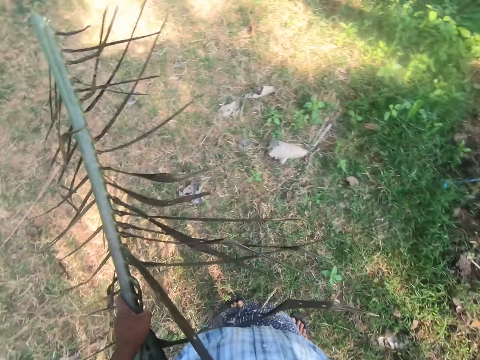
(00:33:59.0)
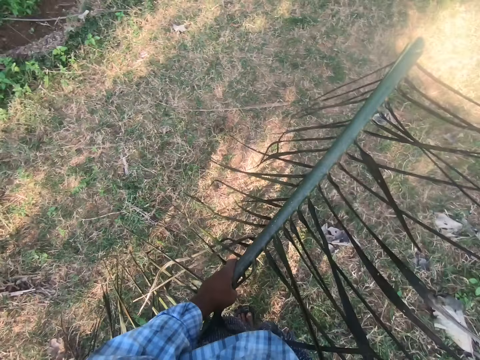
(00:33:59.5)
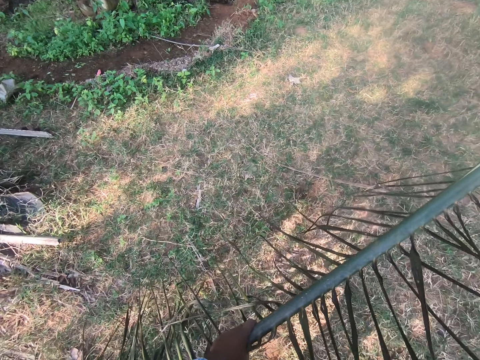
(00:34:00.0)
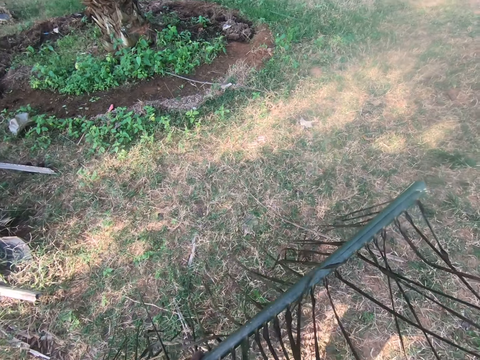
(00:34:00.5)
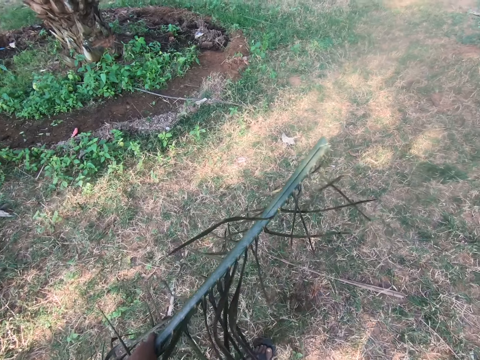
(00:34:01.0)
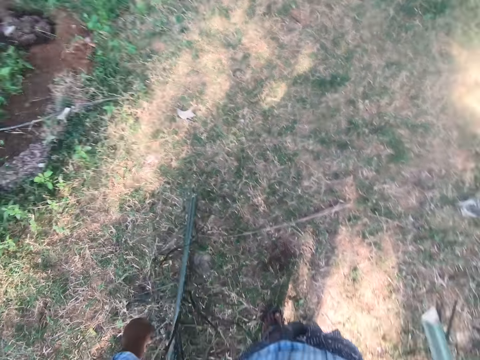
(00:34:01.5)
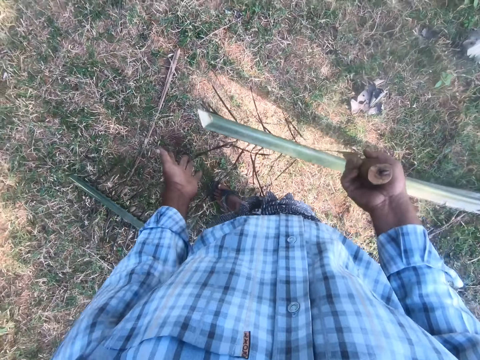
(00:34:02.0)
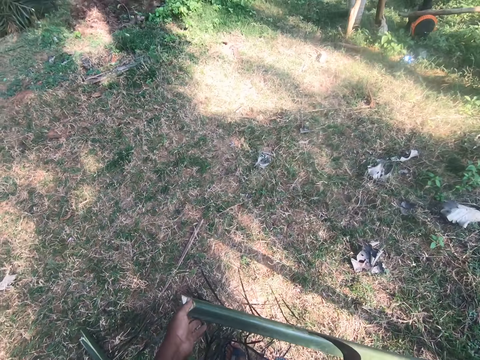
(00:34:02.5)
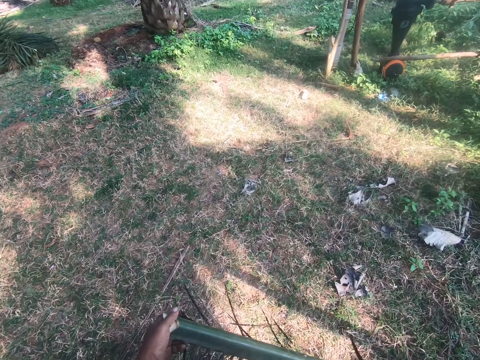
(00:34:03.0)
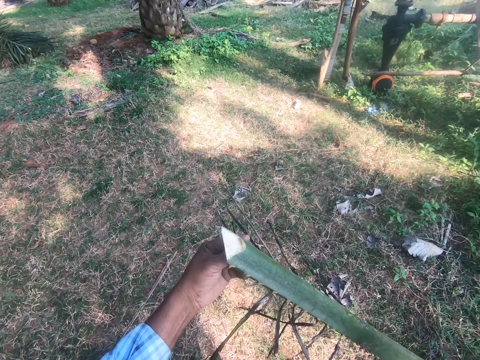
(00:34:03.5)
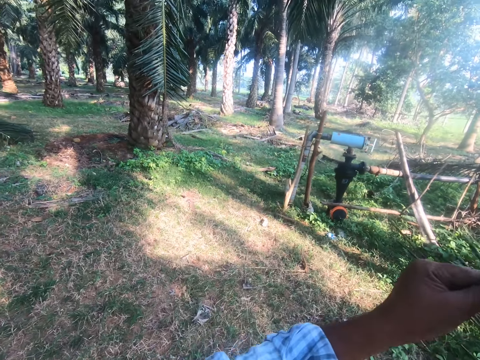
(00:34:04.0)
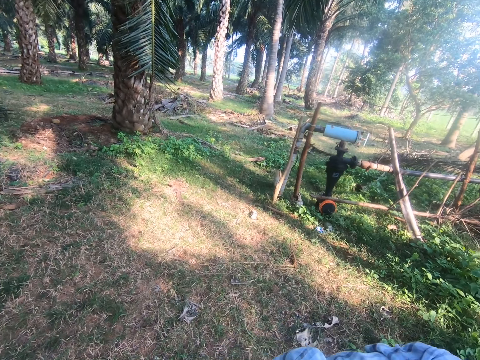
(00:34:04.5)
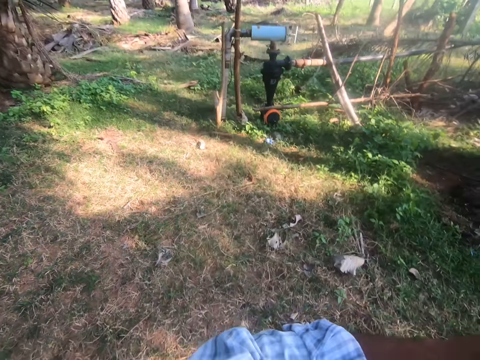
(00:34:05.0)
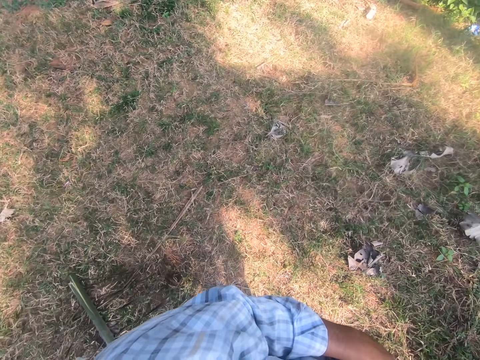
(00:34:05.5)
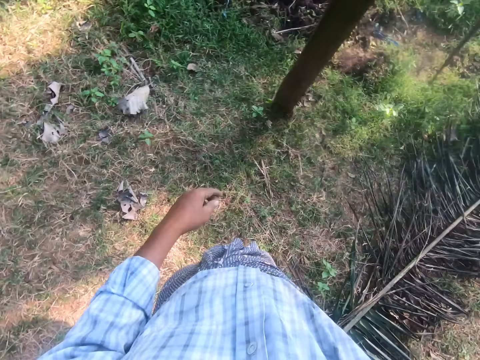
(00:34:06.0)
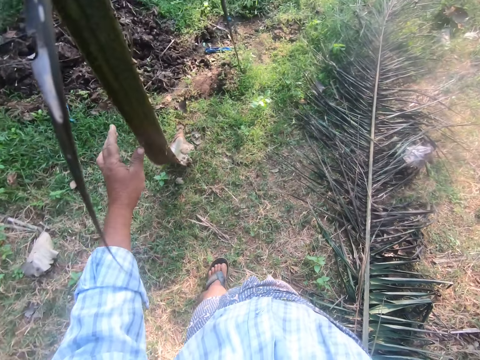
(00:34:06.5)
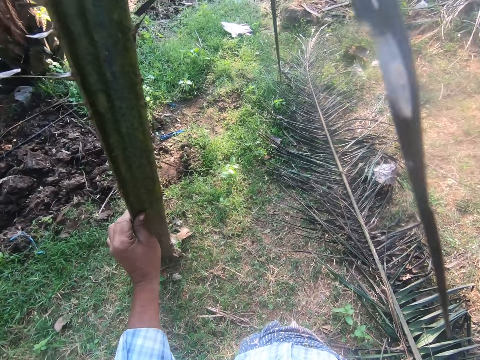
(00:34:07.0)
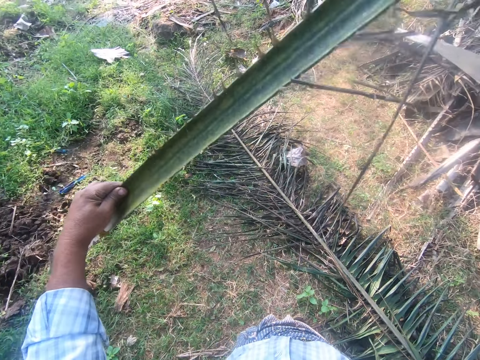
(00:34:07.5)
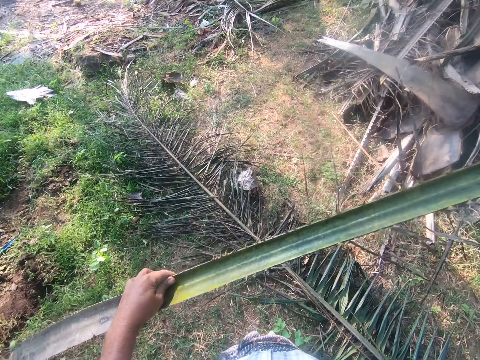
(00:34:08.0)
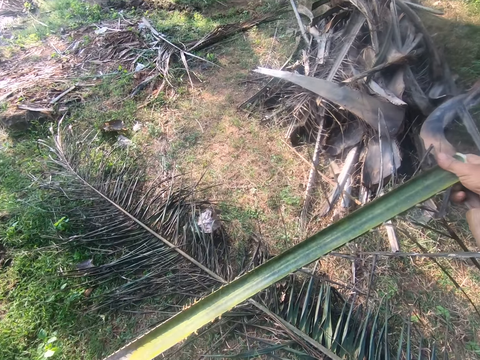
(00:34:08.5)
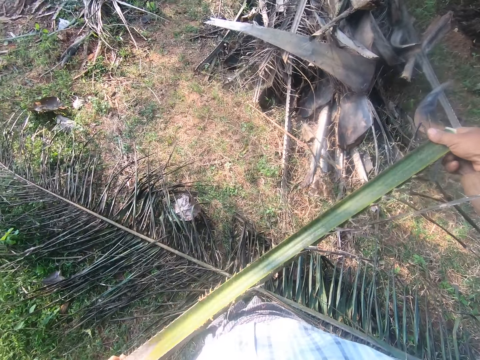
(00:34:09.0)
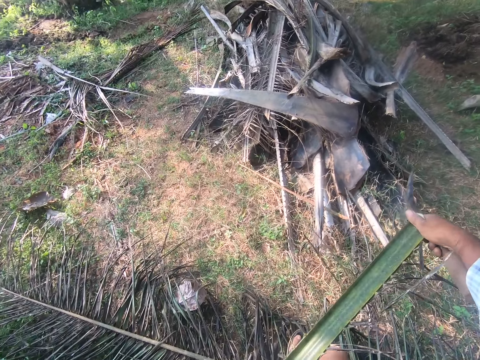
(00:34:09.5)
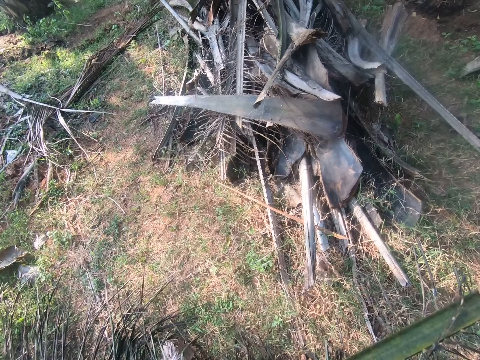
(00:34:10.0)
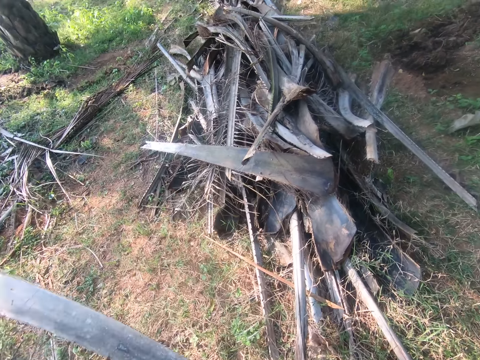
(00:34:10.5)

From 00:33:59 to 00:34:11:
The camera wearer walks away with both the palm frond and the rachis, and drops the palm frond on the ground. They turn the palm tree branch.

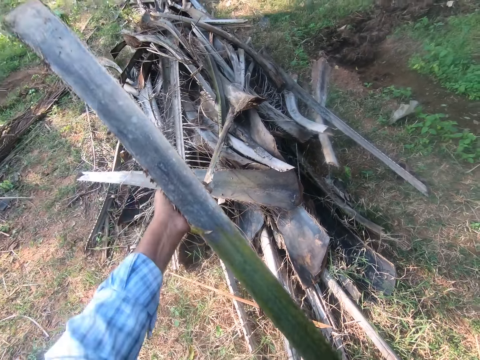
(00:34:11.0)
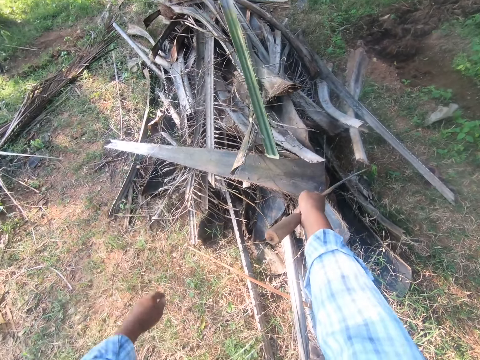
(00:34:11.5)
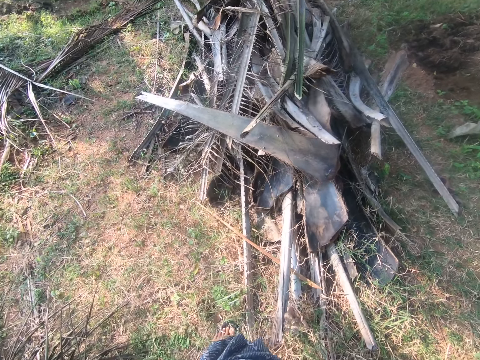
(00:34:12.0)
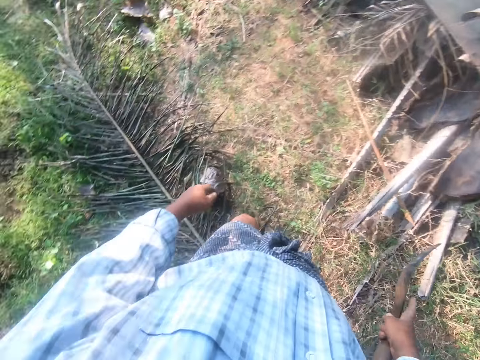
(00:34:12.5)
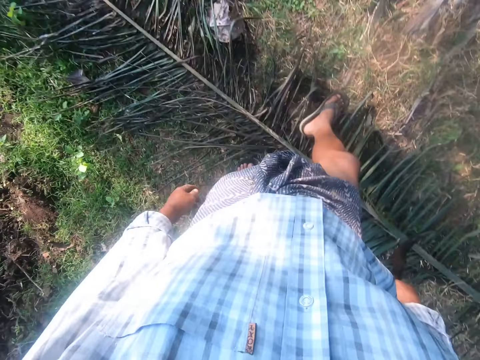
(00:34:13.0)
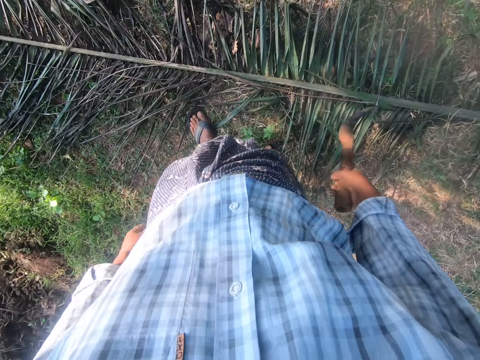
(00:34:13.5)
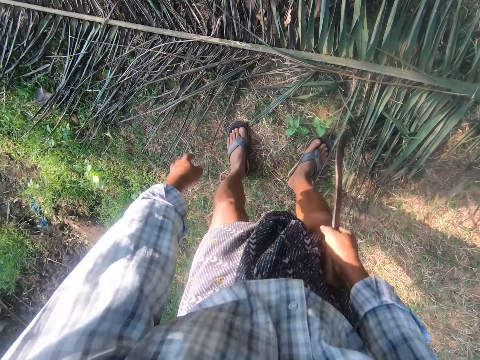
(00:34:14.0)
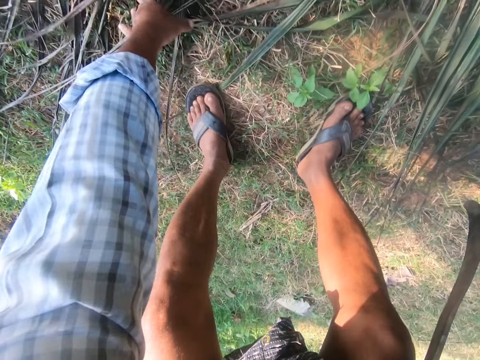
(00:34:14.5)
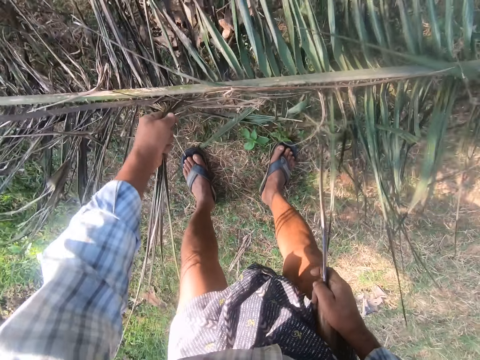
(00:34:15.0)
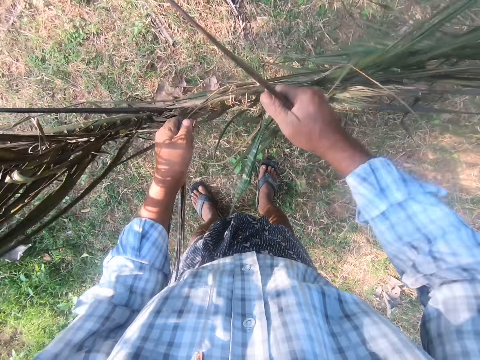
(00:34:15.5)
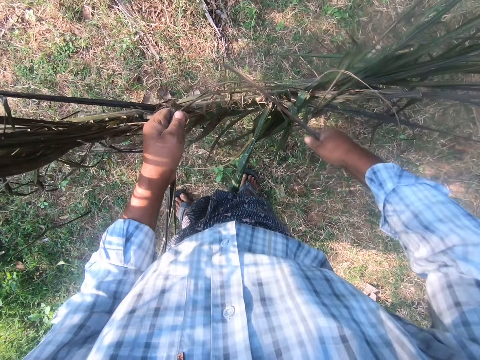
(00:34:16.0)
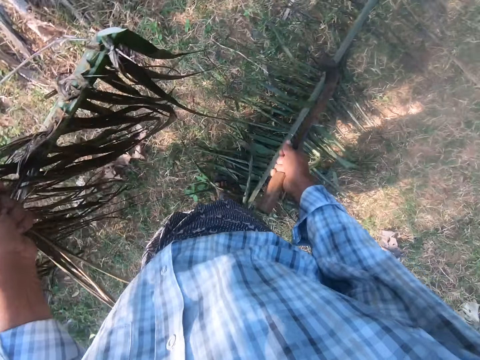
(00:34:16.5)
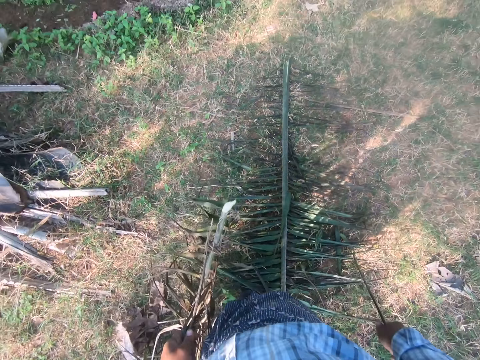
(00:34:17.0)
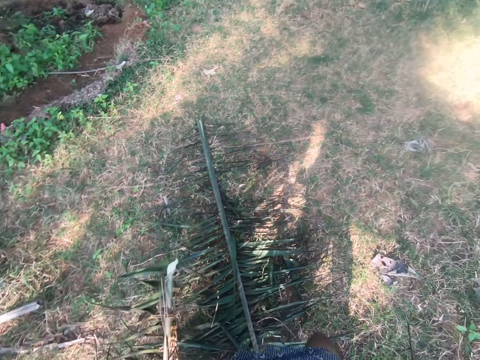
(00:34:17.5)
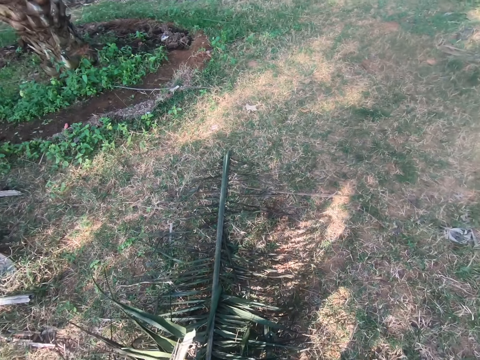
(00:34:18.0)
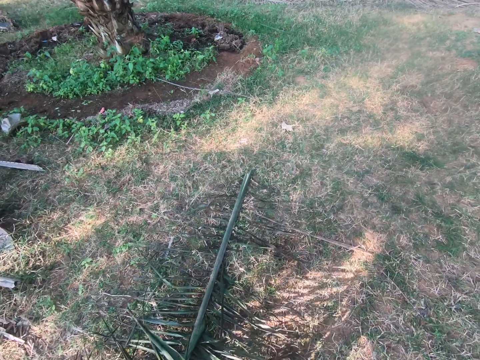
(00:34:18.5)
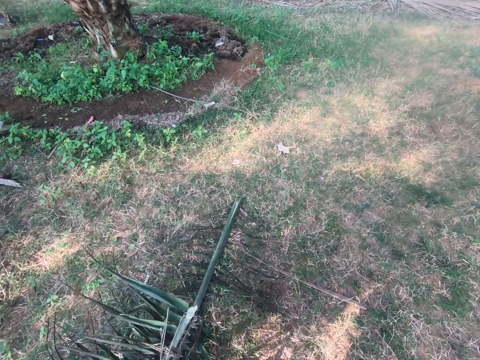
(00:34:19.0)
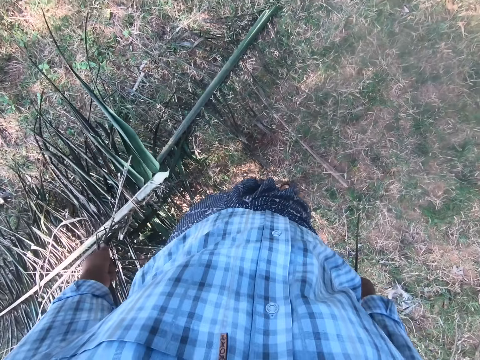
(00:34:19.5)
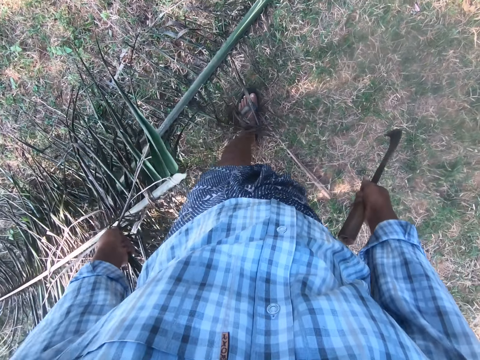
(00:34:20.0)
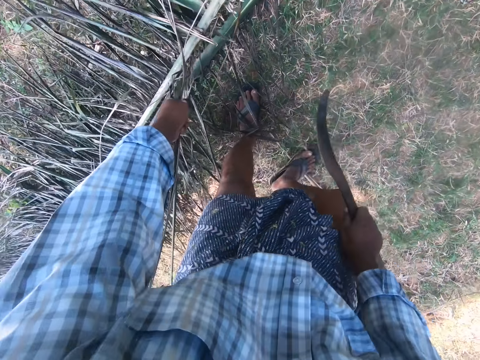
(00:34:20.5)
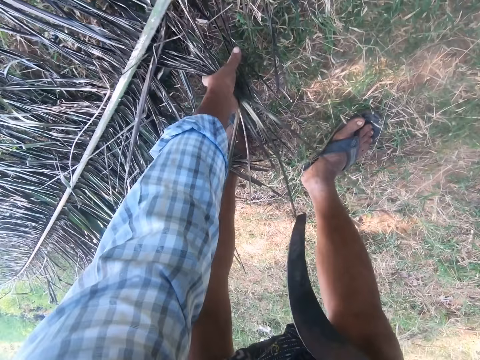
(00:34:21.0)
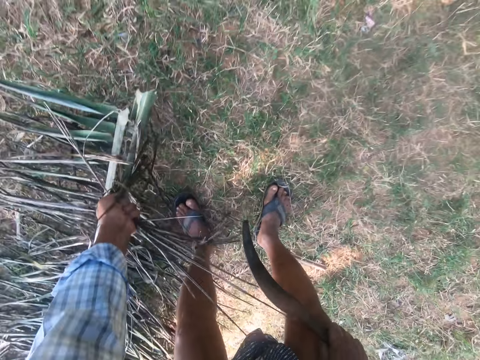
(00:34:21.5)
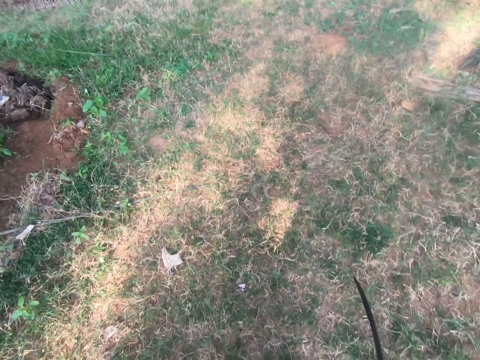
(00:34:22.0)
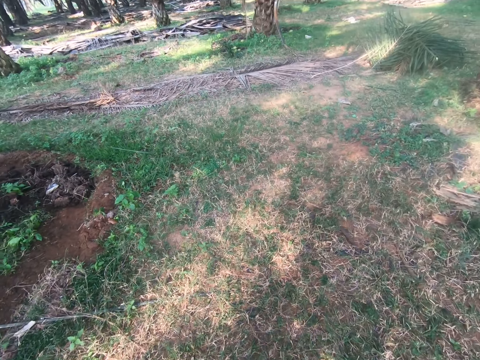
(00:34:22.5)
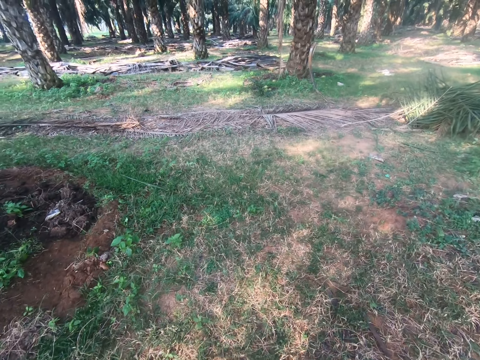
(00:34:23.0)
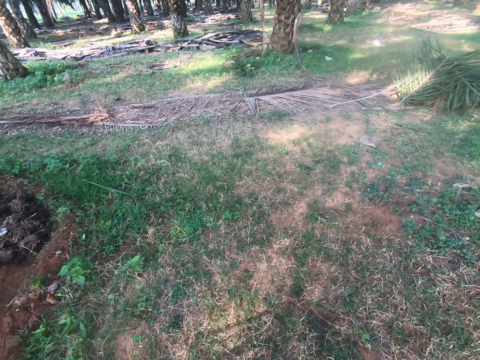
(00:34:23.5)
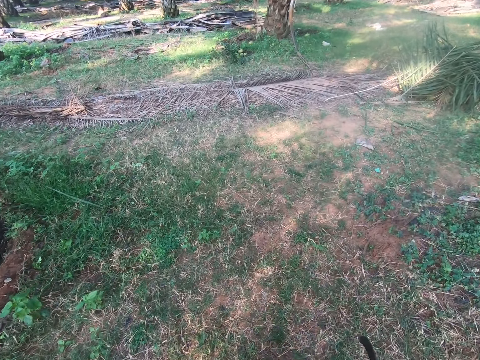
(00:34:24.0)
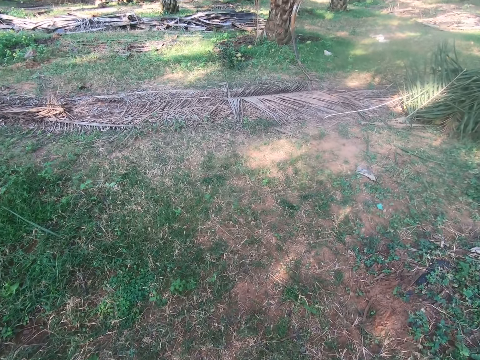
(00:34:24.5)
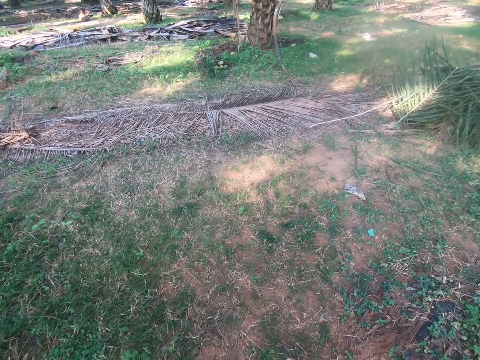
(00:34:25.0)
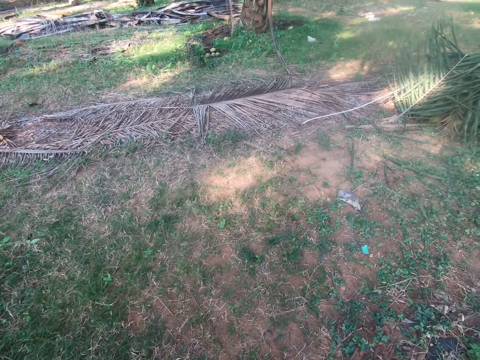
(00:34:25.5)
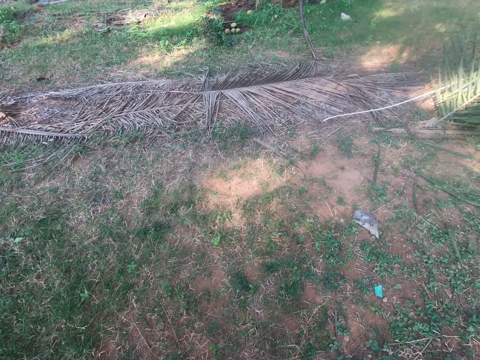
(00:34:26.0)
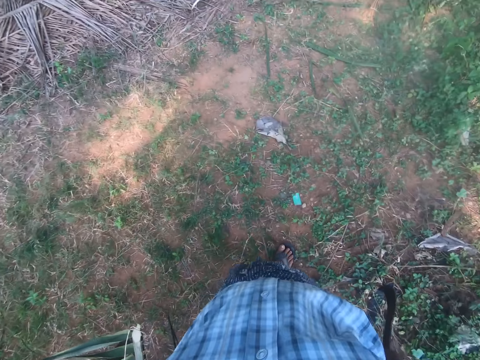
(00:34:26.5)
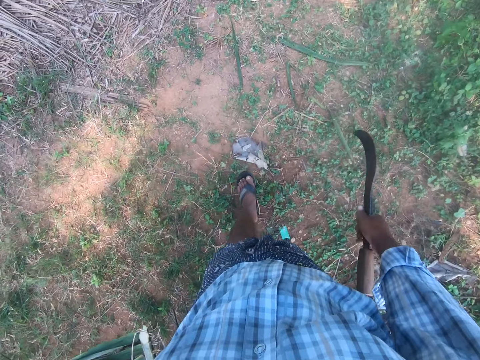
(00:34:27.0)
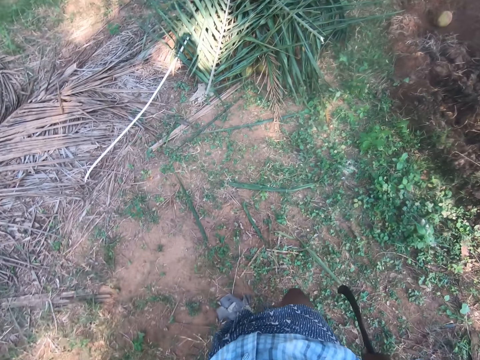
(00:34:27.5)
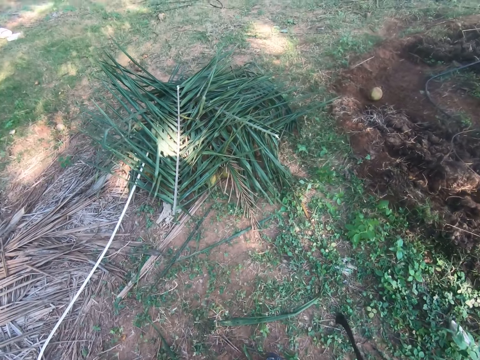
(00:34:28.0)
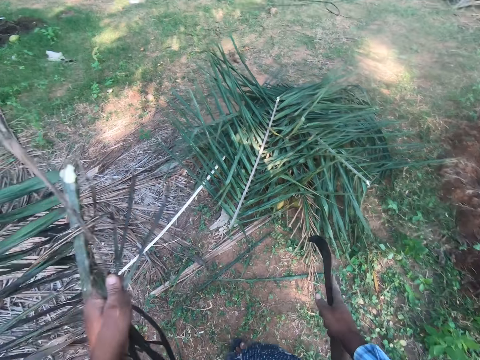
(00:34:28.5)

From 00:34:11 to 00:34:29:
The camera wearer throws the rachis on a heap of rachises. They pick up a palm frond or palm tree branch from the ground and cut the palm frond into two with a sickle. They take the palm tree branch. They walk away with both halves of the palm fronds in the garden.
